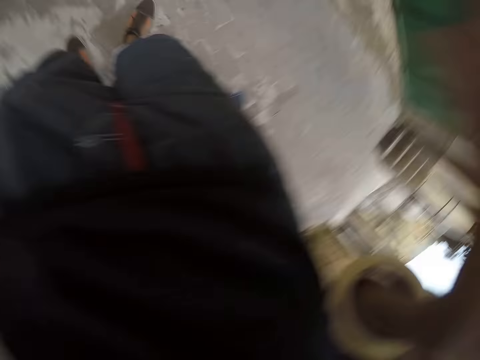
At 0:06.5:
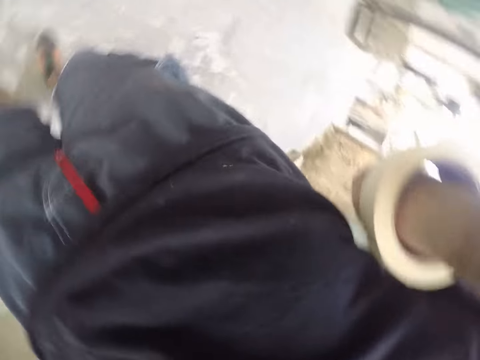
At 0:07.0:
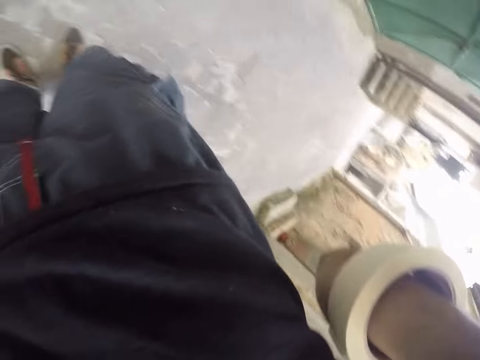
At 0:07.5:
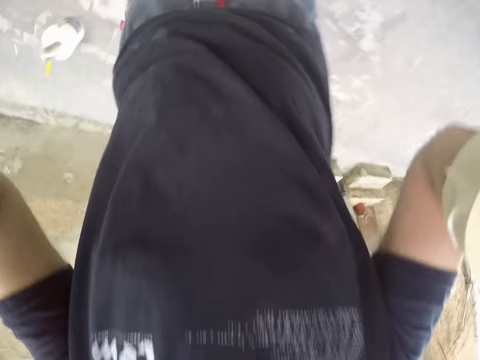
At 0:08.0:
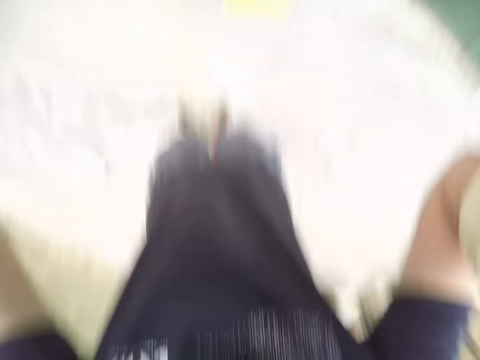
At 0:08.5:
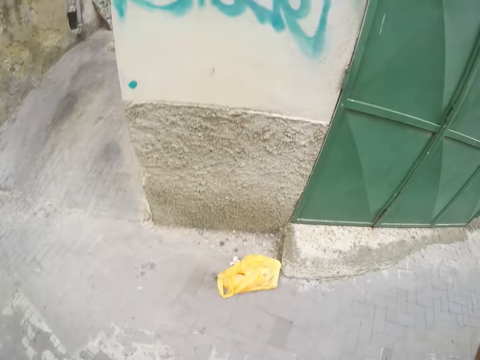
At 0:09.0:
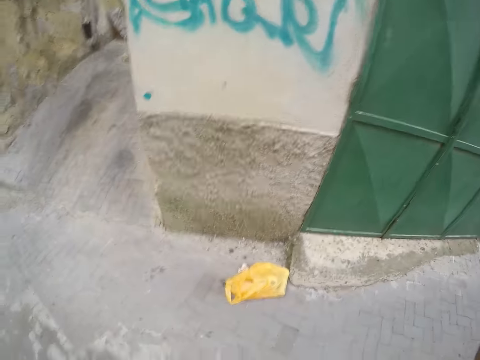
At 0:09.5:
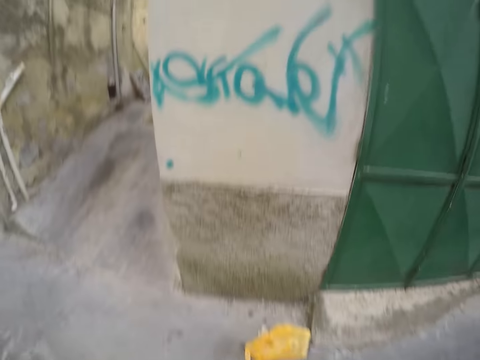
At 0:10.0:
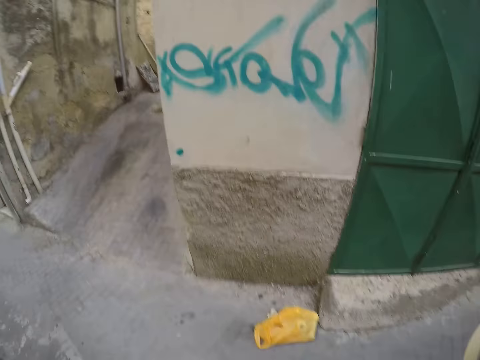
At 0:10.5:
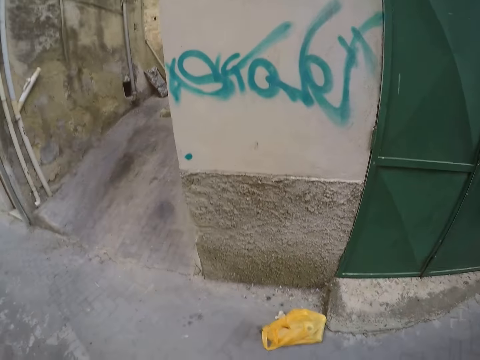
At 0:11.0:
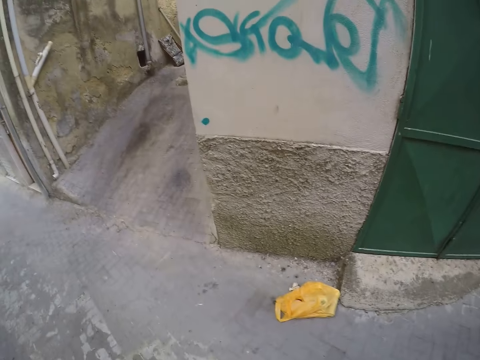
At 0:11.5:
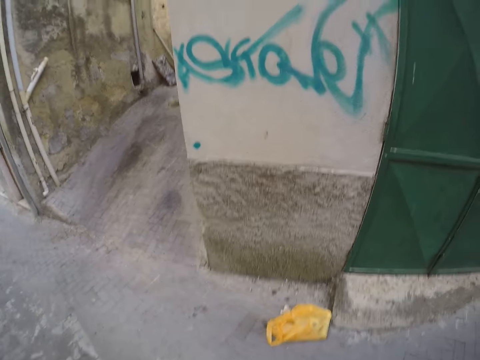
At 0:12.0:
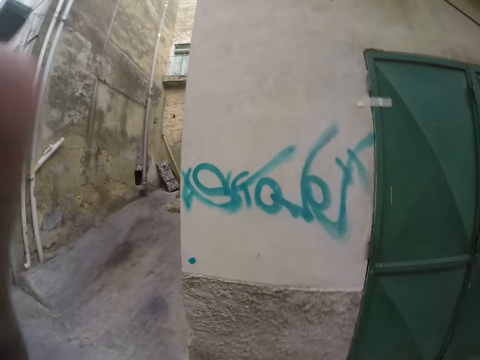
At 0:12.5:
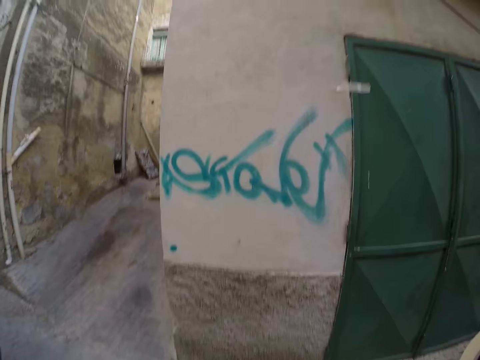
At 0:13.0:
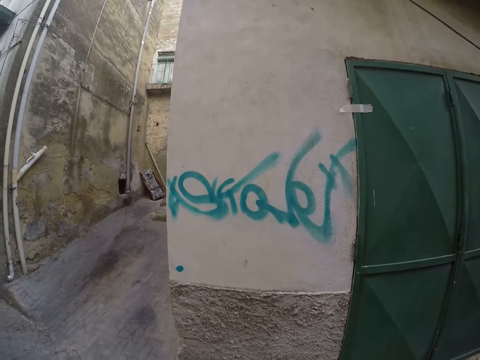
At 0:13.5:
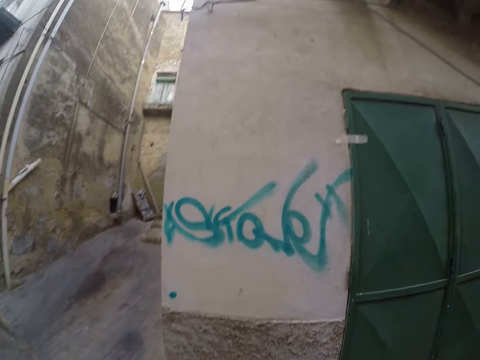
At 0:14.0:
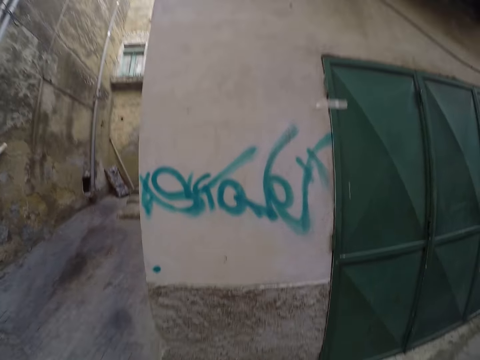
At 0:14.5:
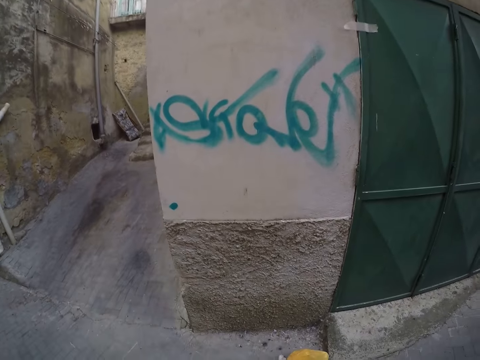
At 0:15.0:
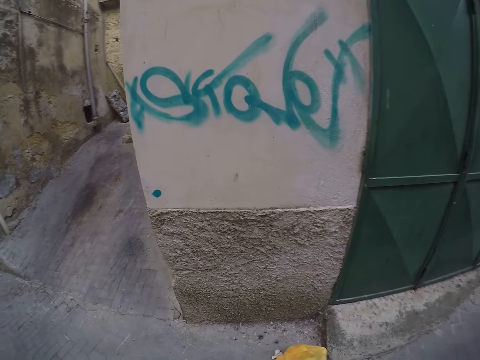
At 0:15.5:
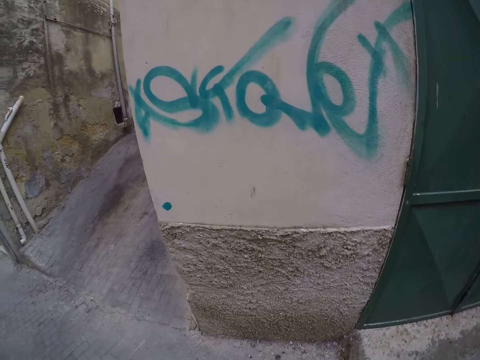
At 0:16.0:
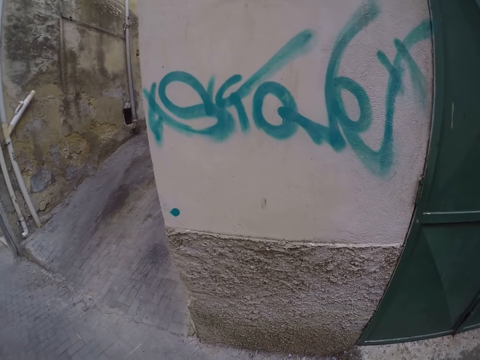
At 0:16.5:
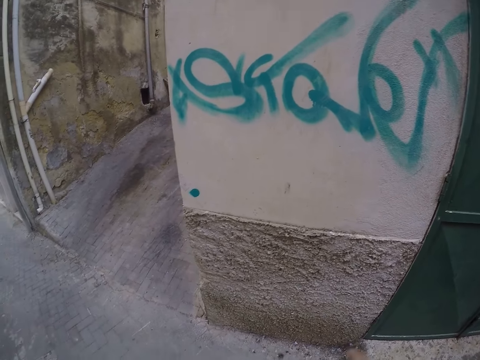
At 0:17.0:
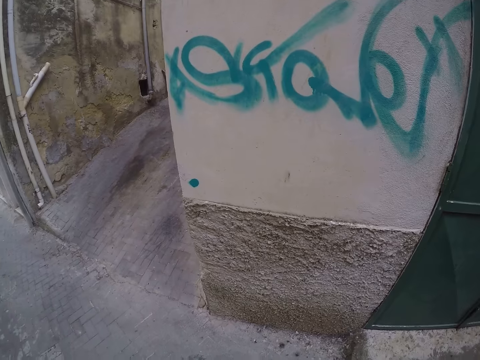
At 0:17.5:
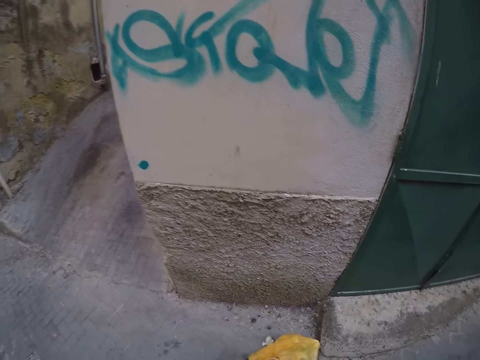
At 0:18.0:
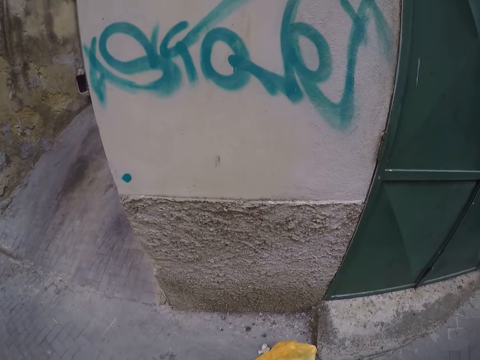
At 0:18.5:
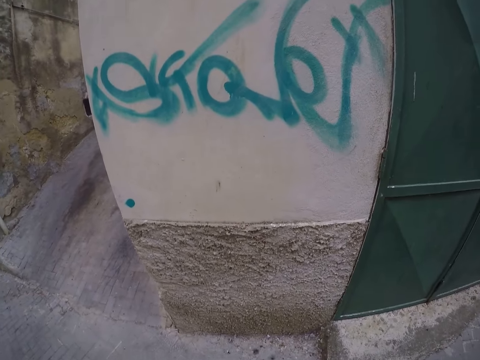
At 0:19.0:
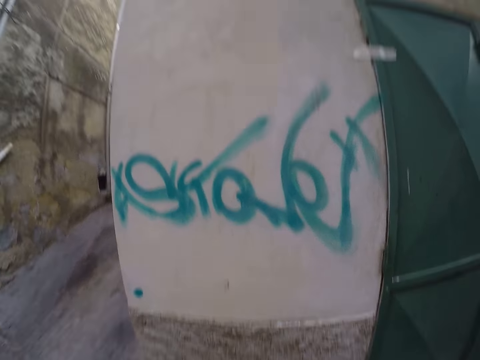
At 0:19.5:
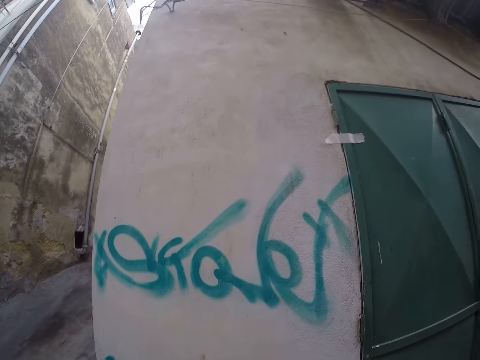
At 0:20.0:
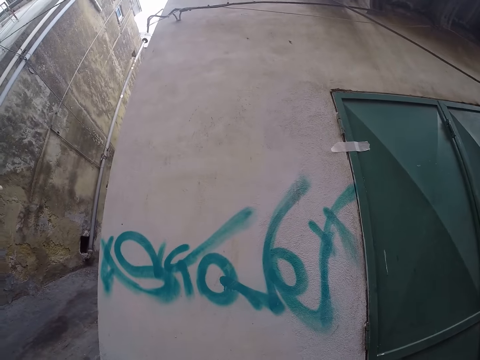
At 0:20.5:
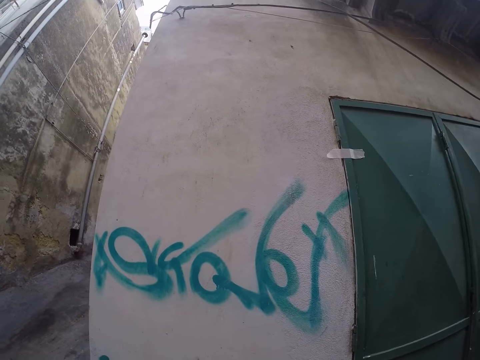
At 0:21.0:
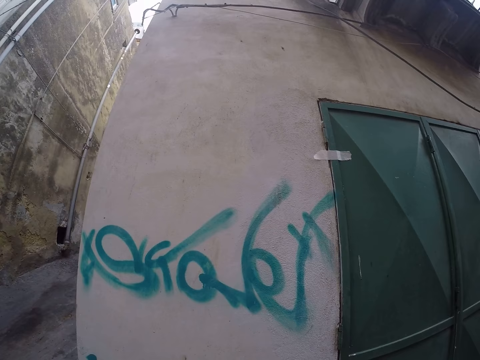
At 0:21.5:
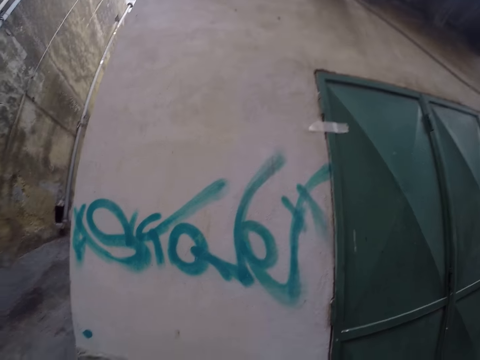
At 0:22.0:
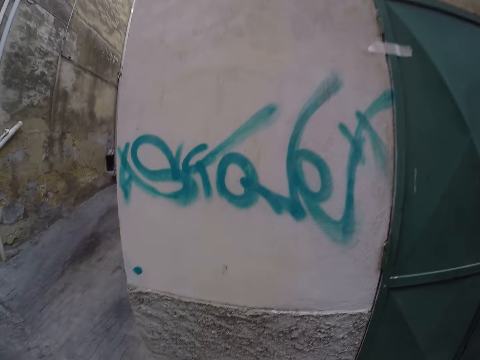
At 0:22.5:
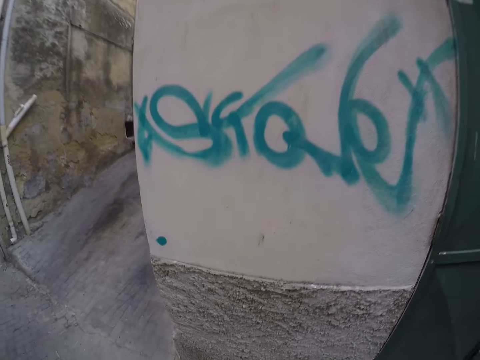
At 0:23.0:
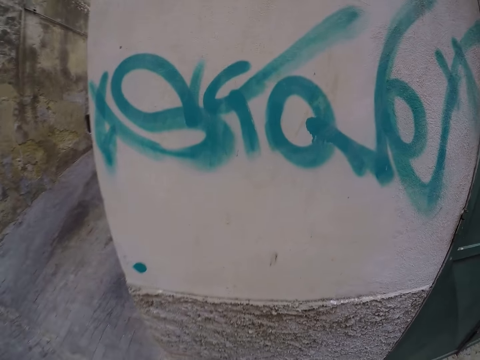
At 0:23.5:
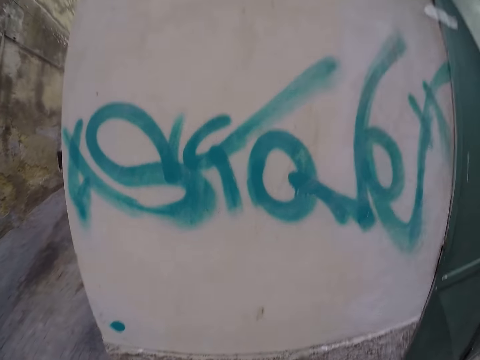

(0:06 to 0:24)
The camera wearer wears a camera on his head. He drops his hands from the camera. He cuts masking sellotape on his hand. He steps closer to the wall.

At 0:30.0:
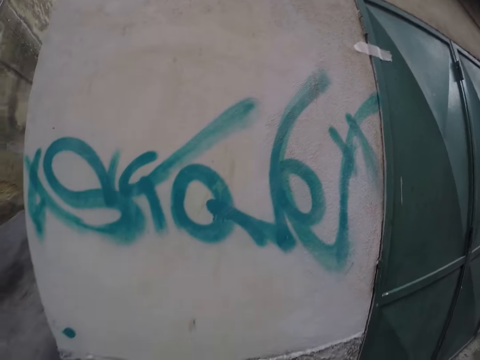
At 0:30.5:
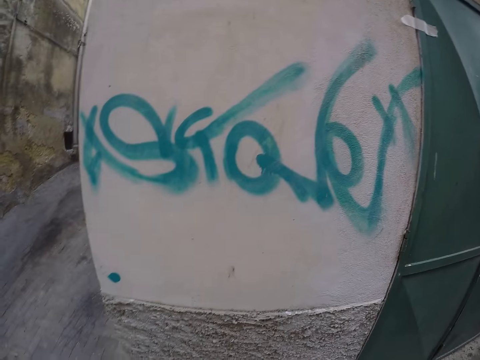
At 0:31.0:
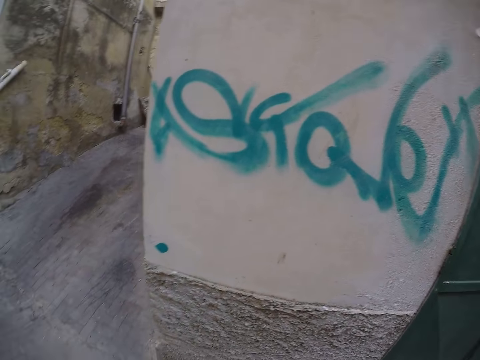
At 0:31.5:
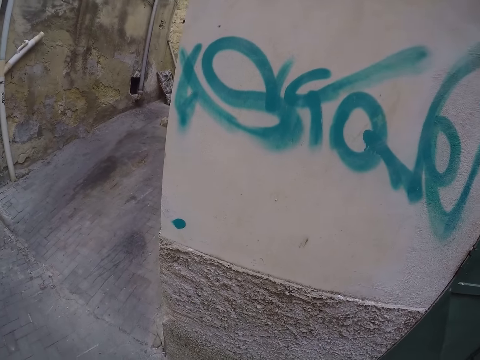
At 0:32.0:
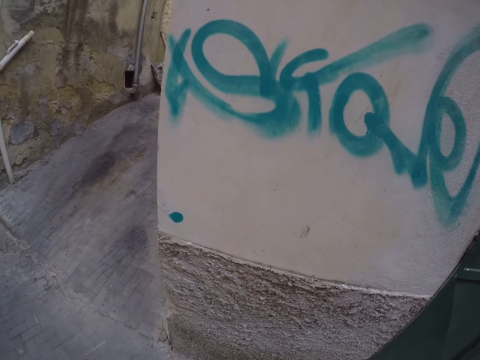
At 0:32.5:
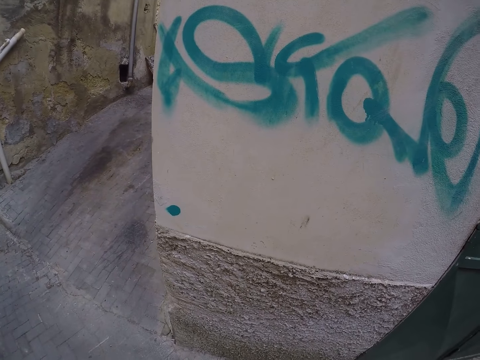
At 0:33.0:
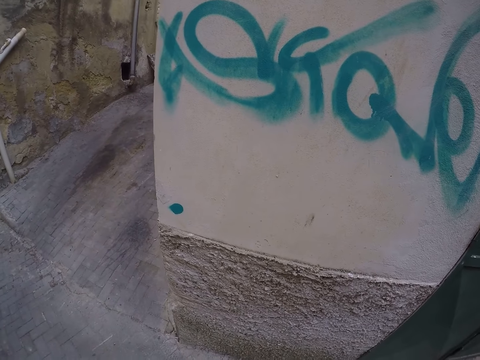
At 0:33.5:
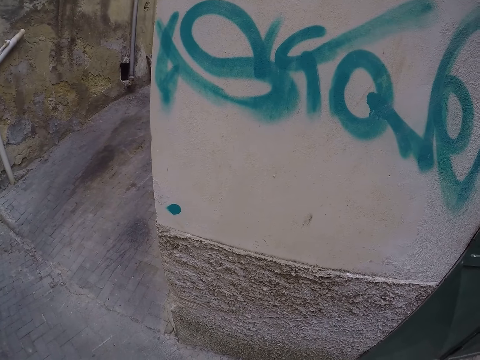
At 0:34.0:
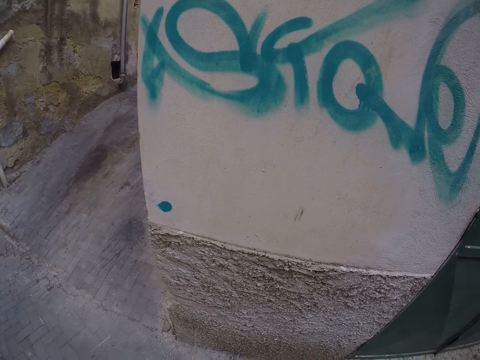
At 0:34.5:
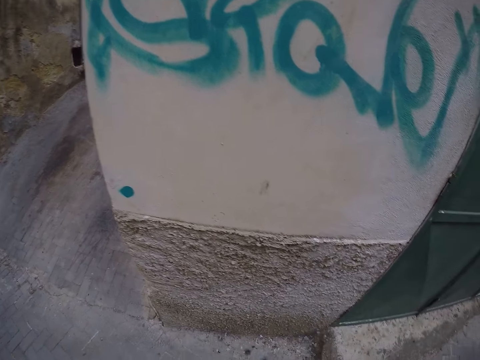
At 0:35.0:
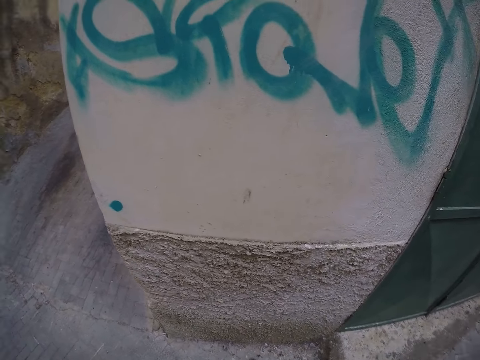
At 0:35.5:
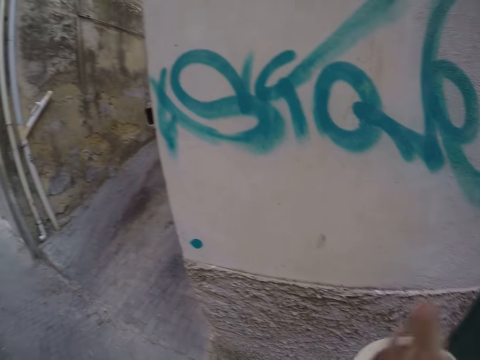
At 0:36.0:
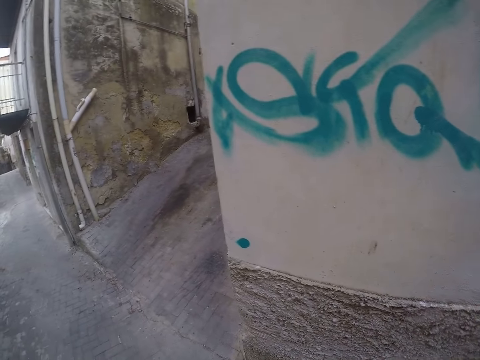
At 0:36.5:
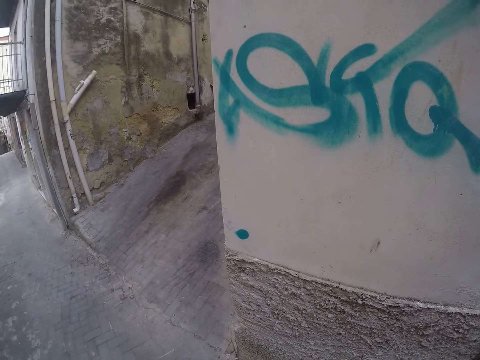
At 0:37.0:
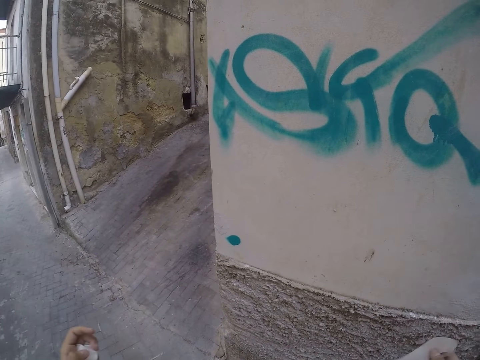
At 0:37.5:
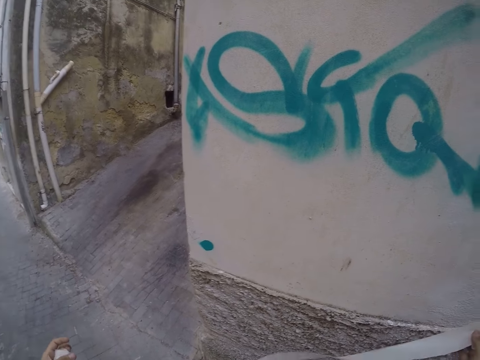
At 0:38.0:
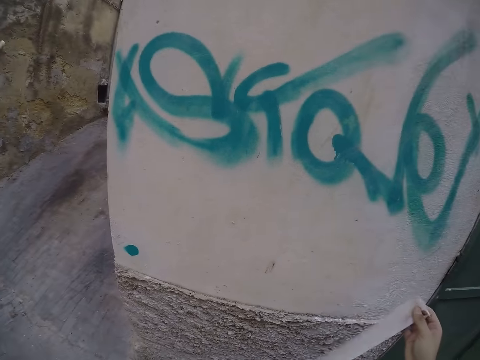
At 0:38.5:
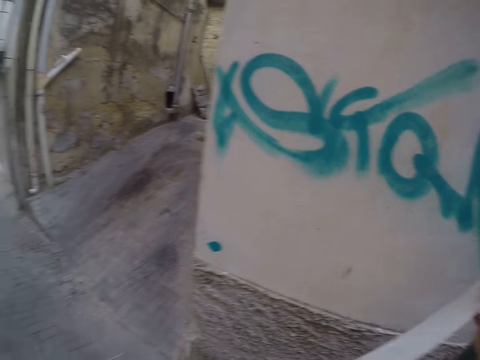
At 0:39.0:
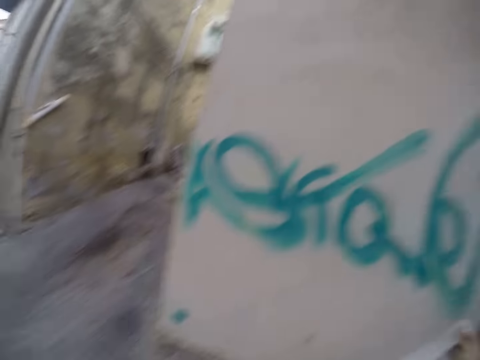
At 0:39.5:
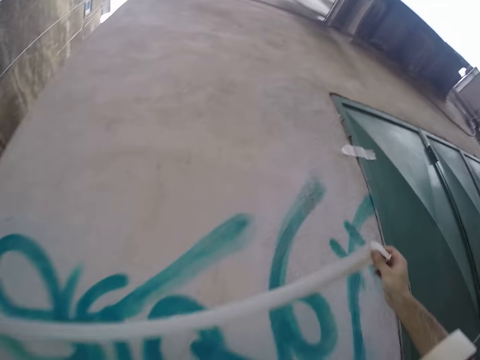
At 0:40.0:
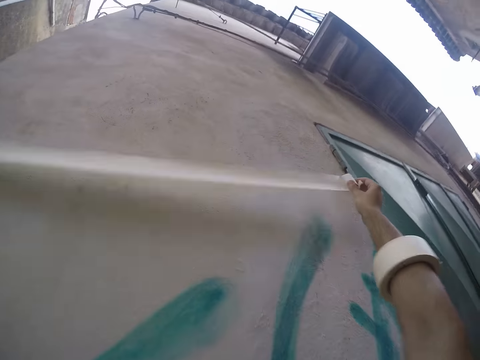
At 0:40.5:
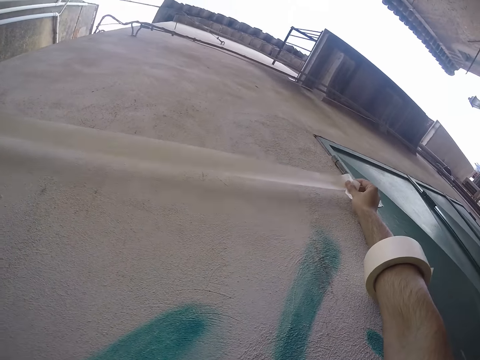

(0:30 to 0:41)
The camera wearer wears a paper tape holder in his right hand. He spreads out the paper tape in his hands.
